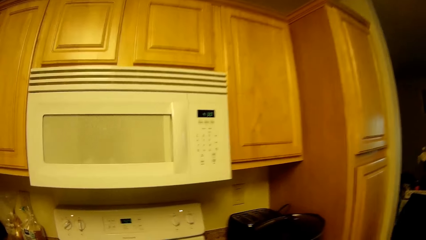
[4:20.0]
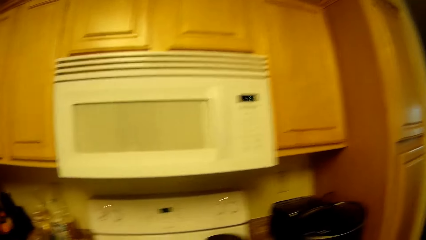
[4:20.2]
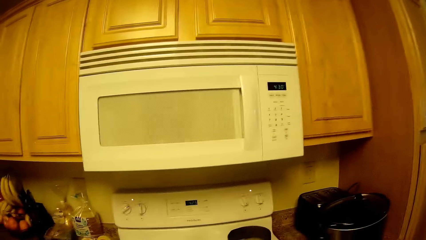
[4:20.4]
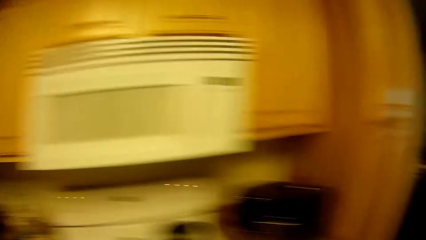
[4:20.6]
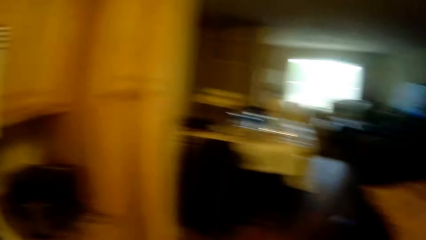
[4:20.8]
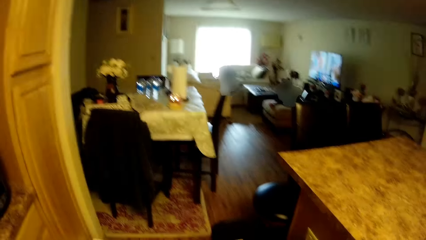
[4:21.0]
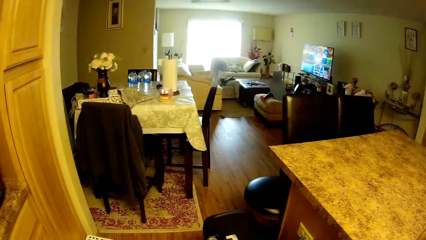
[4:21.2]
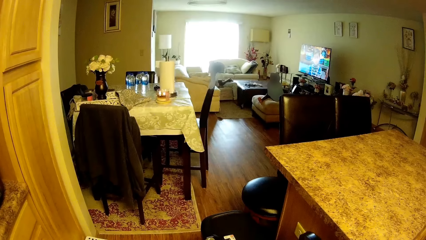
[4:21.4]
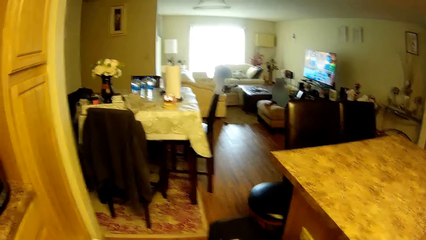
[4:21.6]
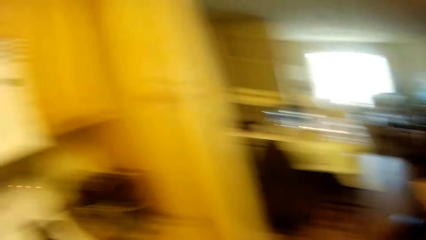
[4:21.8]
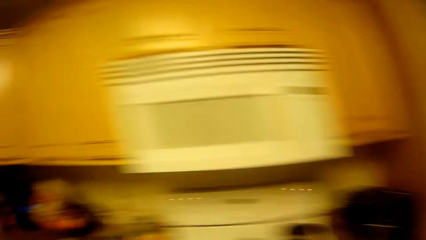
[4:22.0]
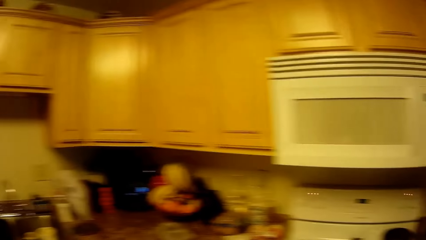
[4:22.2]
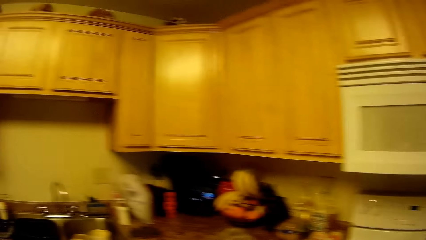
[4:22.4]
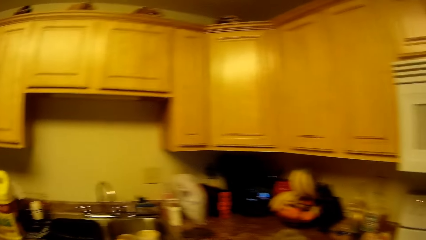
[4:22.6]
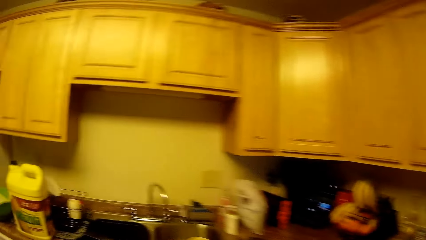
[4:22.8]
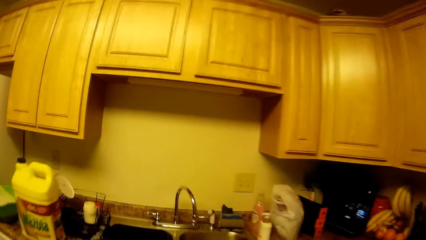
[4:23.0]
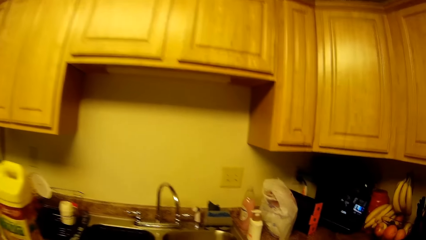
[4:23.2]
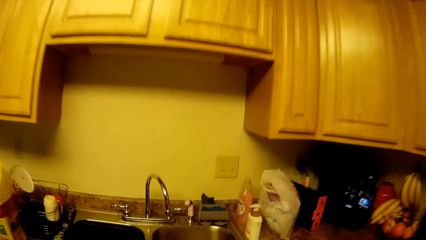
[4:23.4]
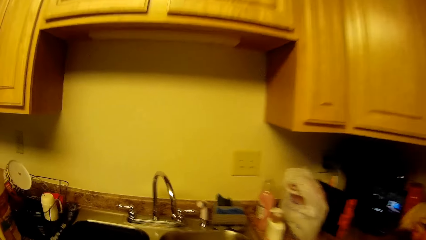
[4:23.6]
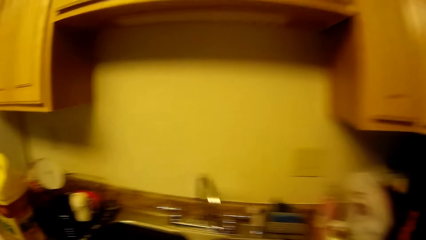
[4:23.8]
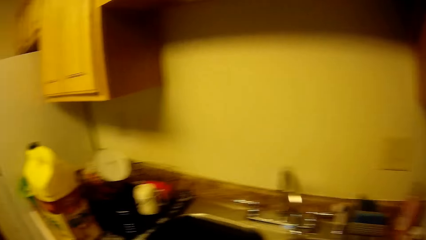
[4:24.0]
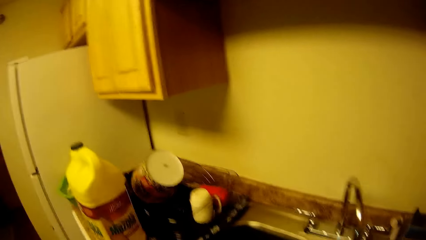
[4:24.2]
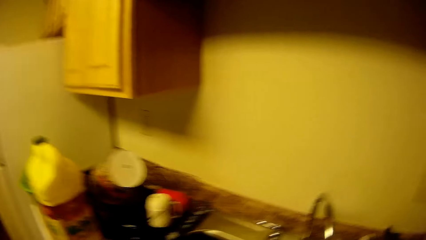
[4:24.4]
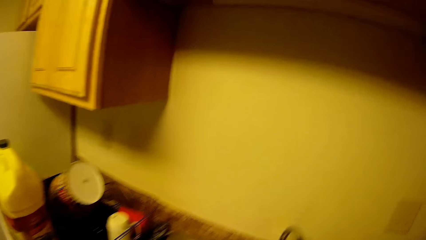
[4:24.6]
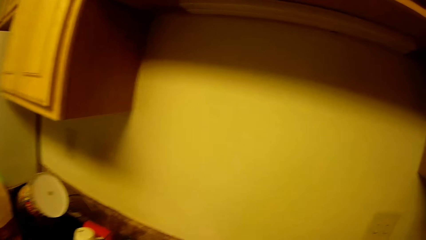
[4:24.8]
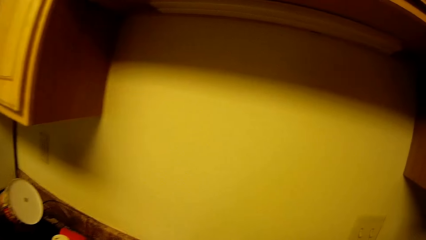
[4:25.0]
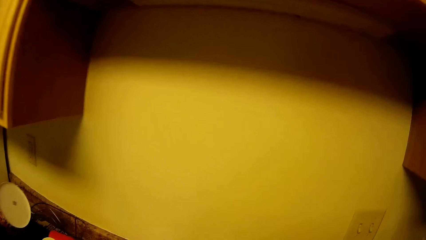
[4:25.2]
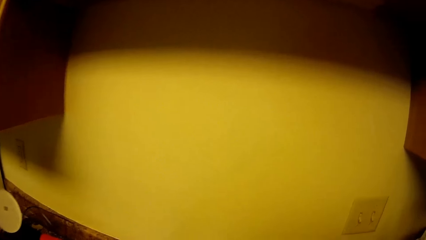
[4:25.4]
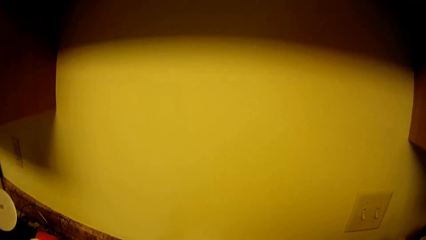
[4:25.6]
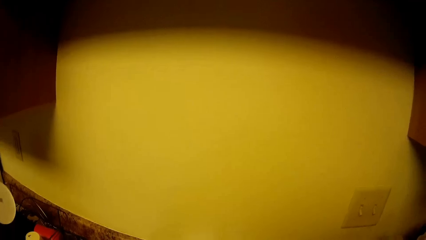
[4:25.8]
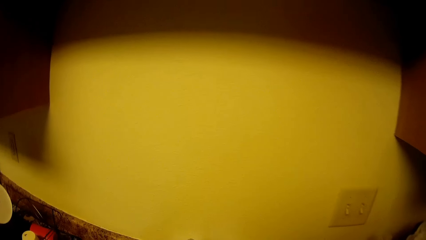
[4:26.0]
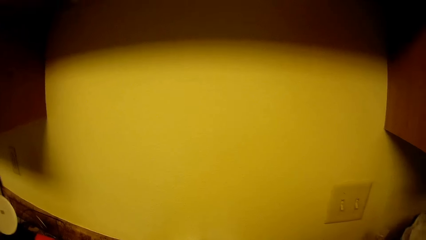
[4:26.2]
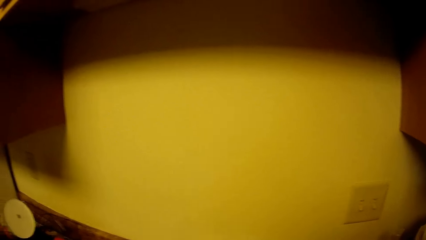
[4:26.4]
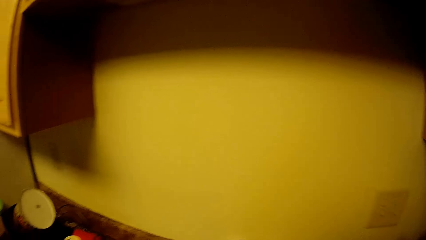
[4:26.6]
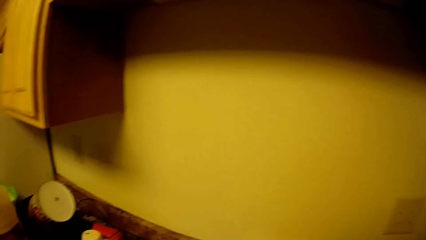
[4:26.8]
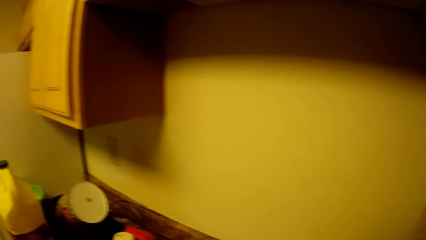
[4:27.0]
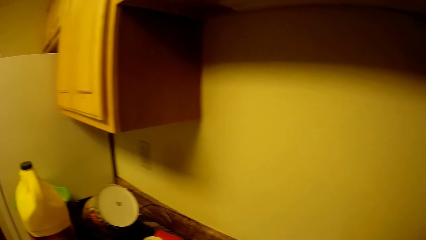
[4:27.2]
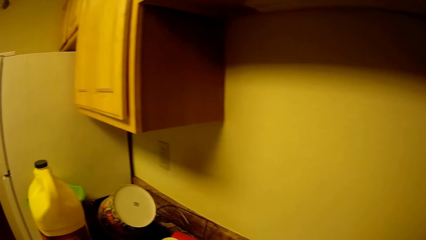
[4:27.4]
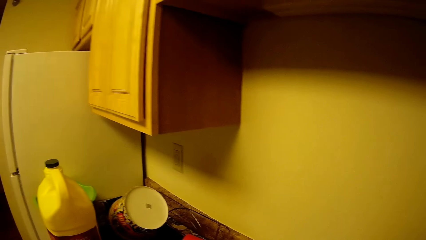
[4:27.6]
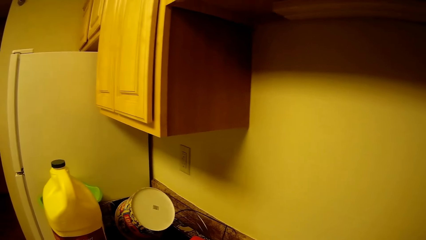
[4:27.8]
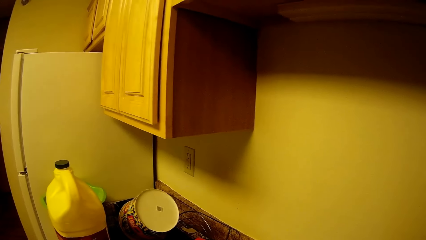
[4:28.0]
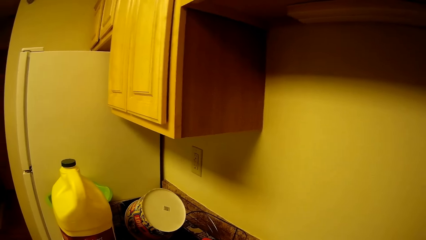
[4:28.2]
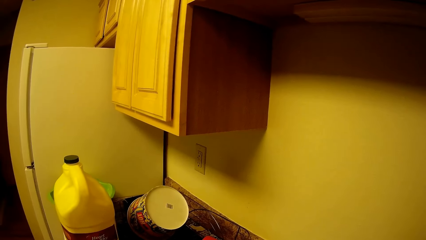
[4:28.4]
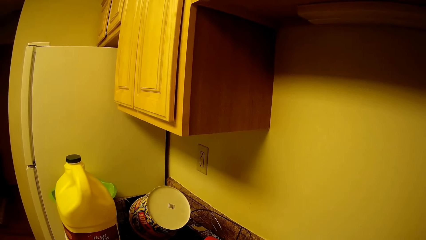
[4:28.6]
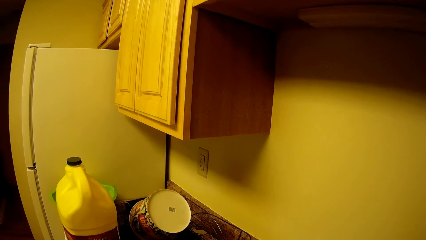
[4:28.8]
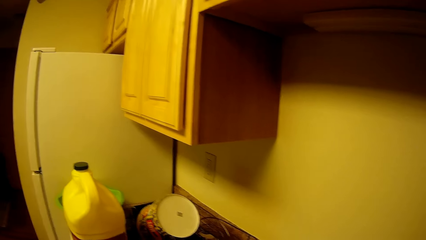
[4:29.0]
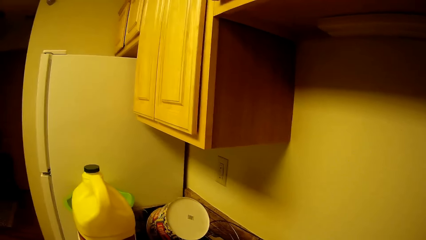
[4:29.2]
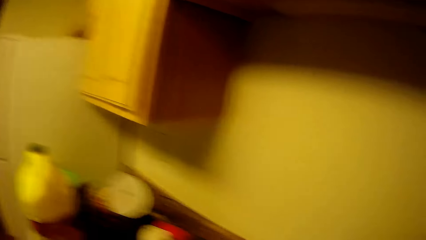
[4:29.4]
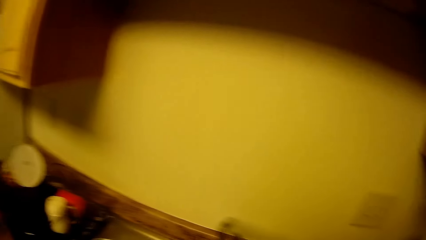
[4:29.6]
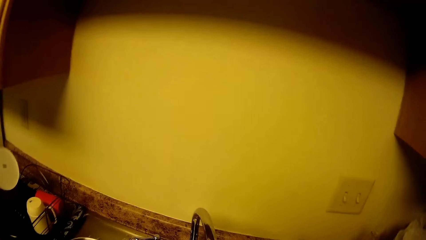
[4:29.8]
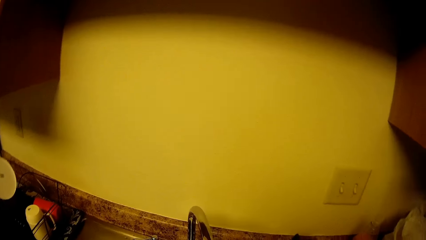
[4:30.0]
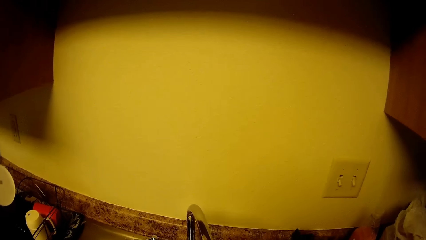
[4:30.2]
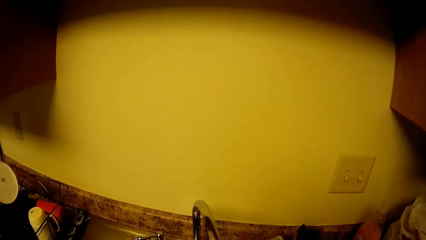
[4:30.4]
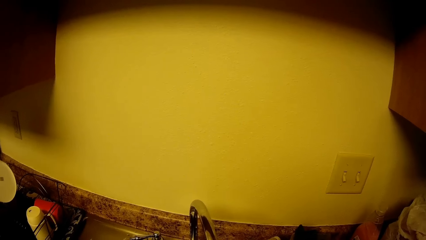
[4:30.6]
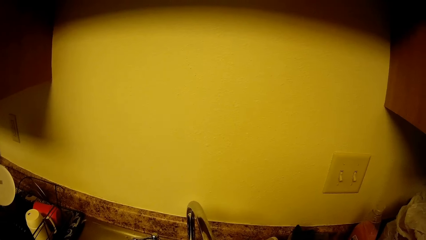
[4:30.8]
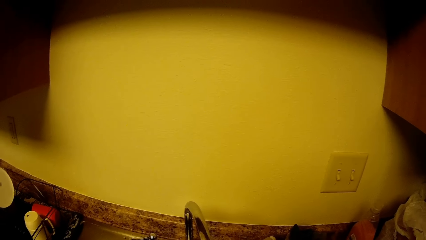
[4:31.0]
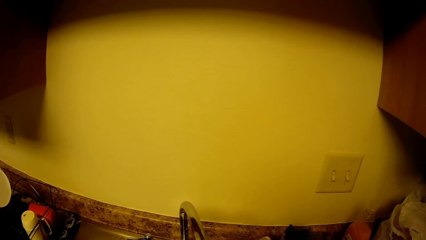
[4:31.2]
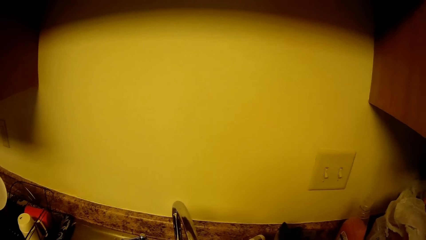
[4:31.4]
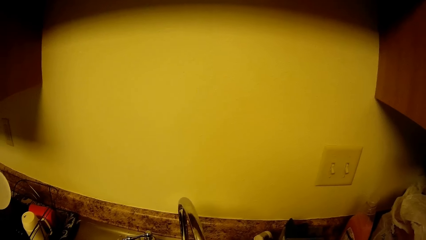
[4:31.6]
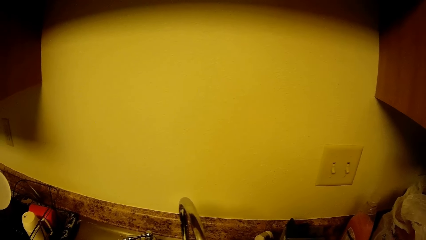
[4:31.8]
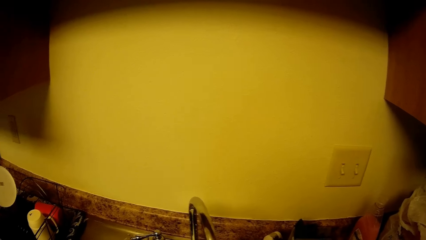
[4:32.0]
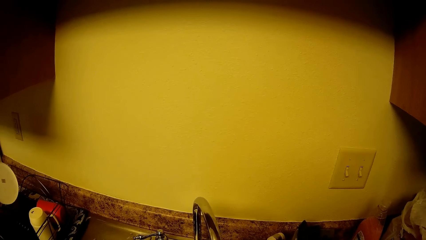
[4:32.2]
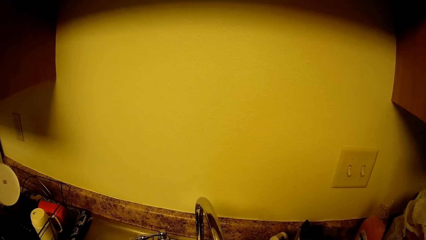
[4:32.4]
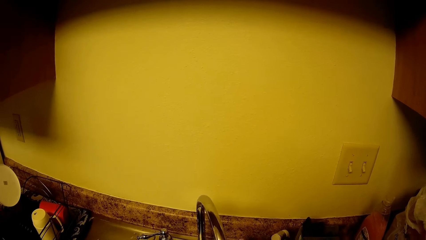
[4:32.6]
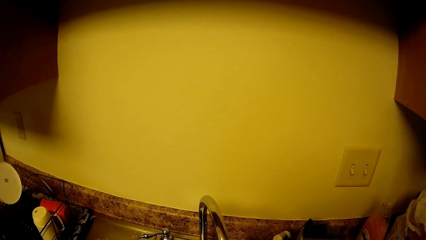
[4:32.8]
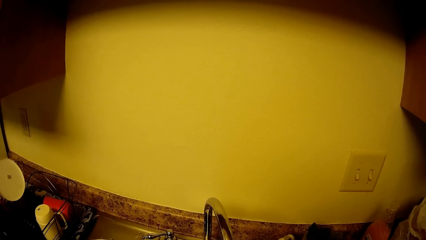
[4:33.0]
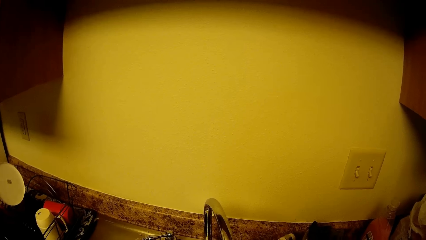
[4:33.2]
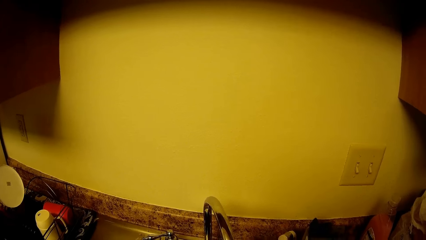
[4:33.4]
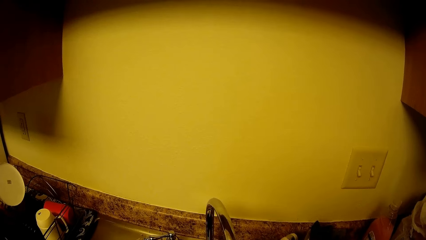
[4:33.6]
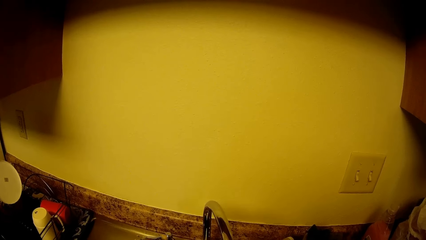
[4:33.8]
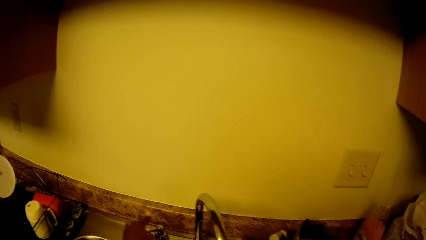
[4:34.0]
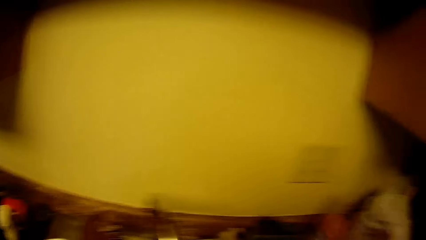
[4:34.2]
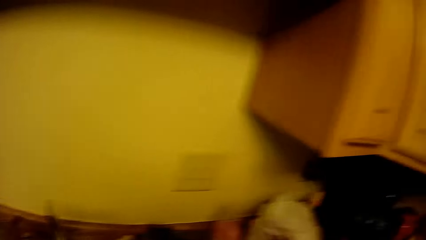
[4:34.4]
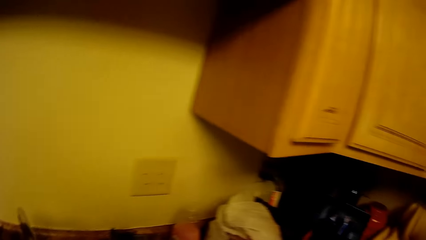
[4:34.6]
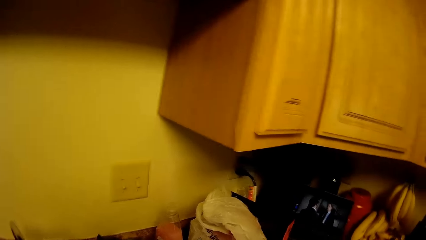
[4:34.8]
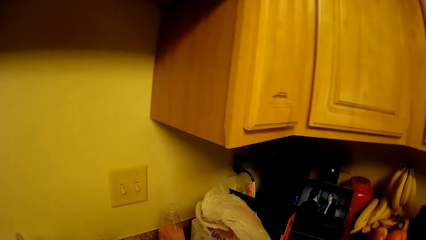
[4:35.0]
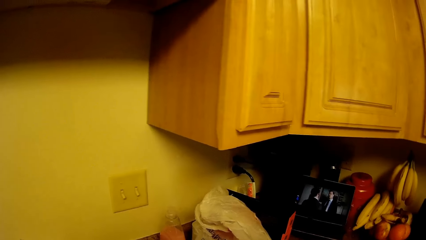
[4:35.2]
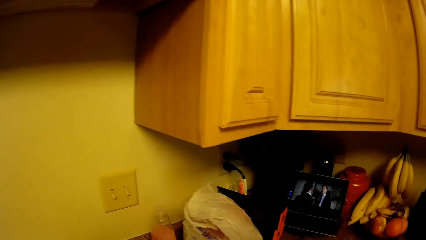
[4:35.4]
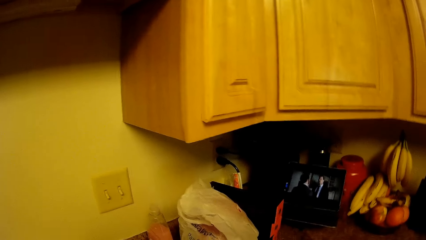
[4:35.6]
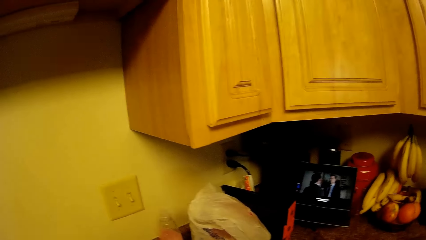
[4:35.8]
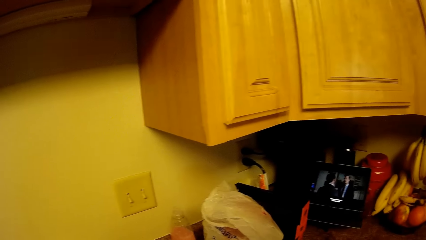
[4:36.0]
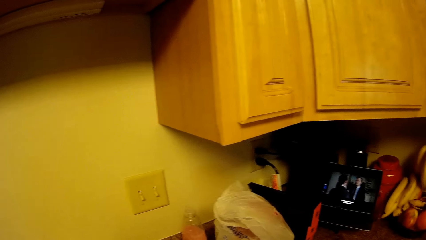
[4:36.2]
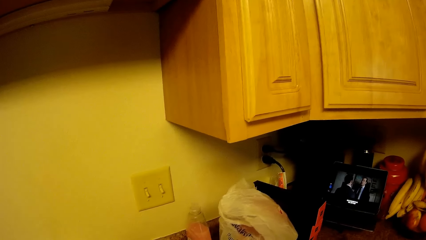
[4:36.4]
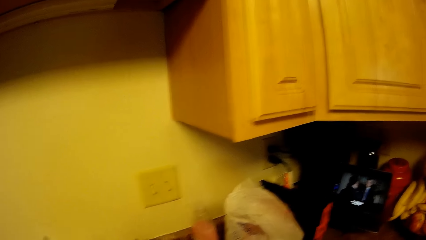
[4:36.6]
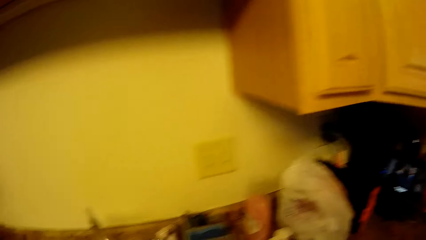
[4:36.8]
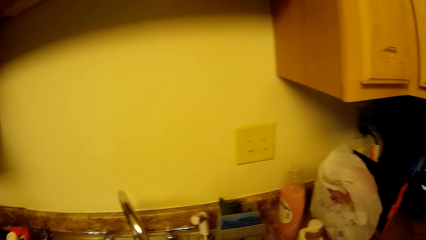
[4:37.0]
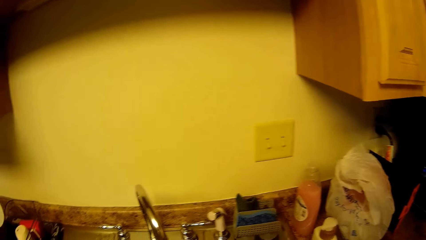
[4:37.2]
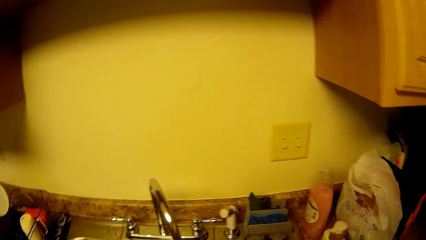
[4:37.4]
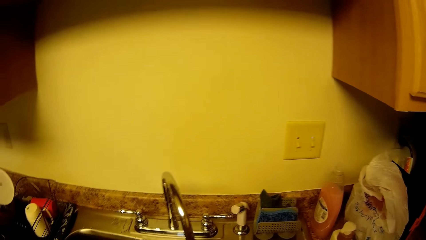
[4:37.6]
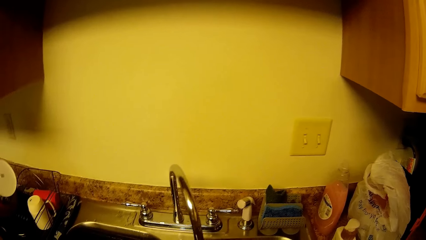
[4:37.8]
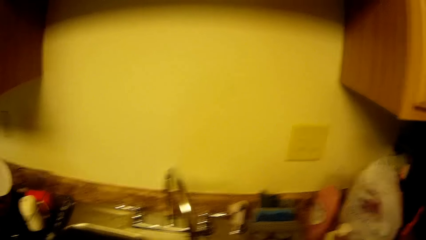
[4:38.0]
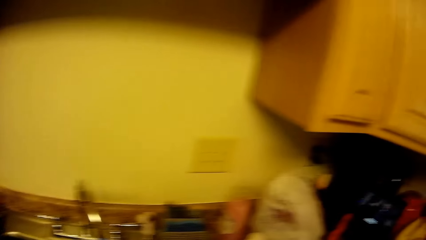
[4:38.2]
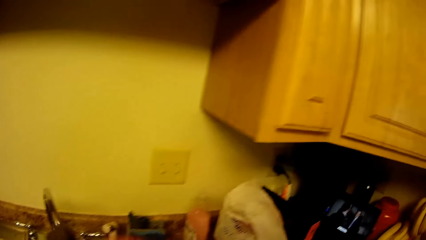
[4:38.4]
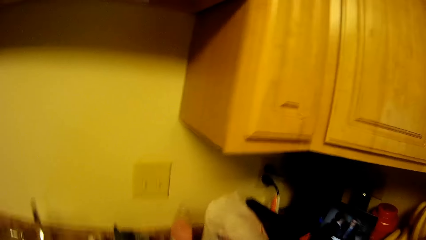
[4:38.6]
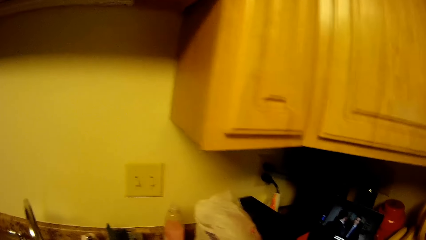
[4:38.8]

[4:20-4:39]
The camera wearer walks towards the stove. She turns towards the living room. She walks towards the countertop. She opens the tap. She washes something. She turns off the sink tap with her left hand.
